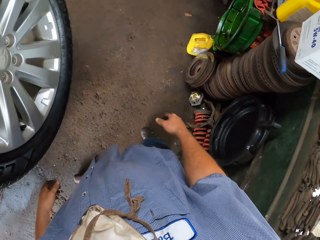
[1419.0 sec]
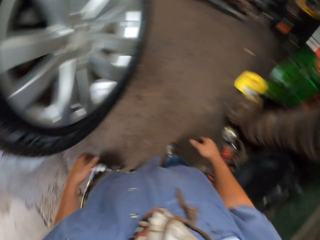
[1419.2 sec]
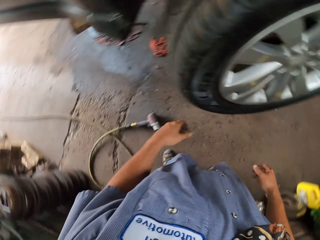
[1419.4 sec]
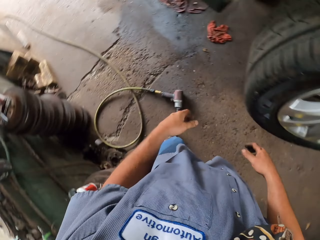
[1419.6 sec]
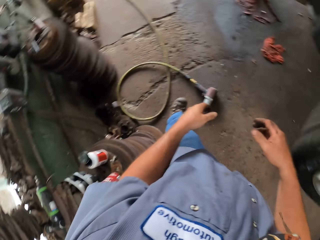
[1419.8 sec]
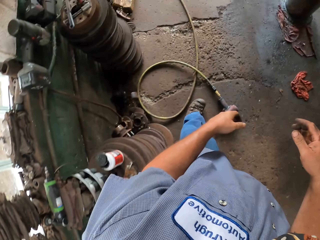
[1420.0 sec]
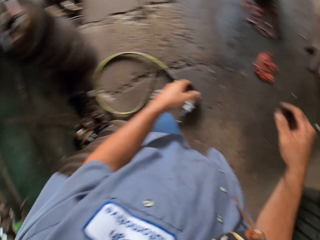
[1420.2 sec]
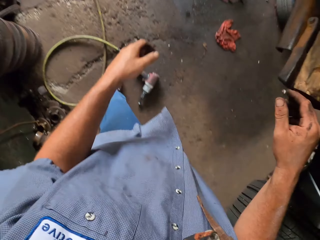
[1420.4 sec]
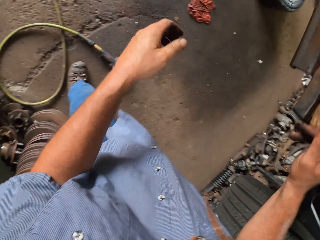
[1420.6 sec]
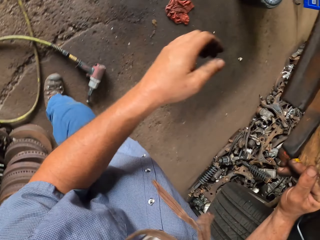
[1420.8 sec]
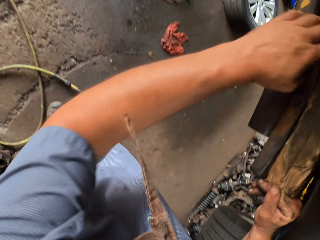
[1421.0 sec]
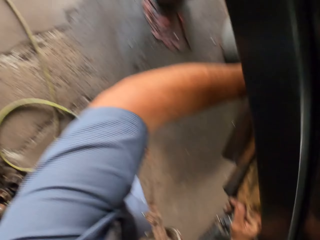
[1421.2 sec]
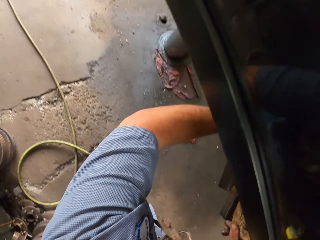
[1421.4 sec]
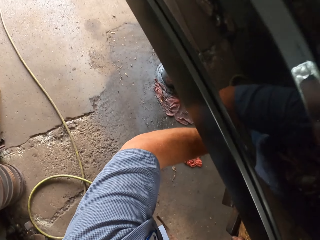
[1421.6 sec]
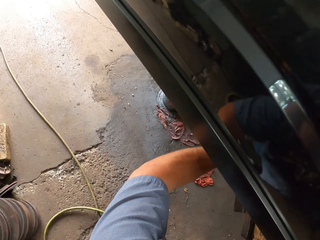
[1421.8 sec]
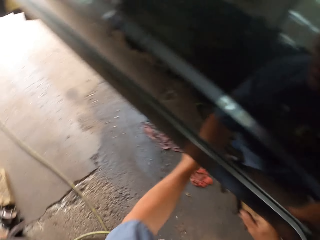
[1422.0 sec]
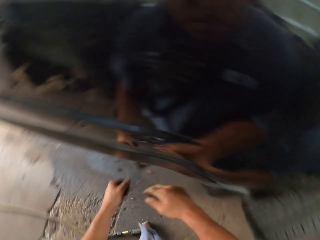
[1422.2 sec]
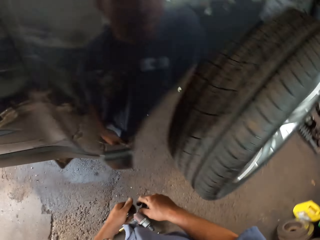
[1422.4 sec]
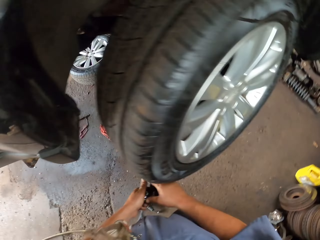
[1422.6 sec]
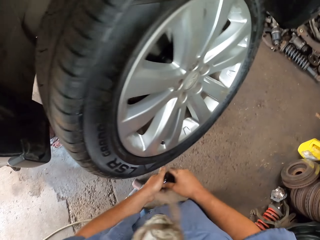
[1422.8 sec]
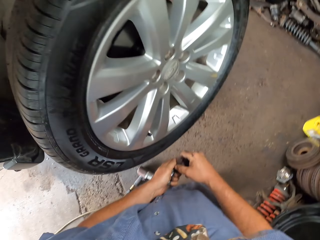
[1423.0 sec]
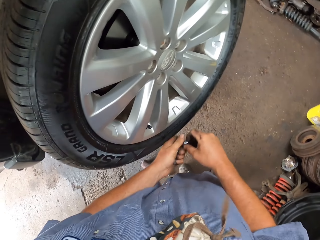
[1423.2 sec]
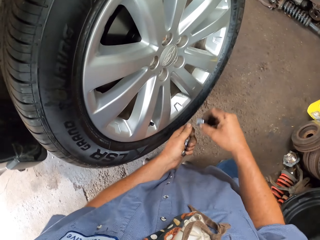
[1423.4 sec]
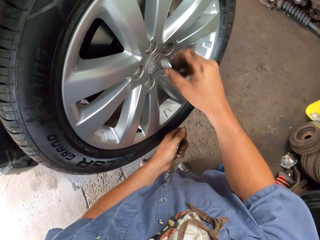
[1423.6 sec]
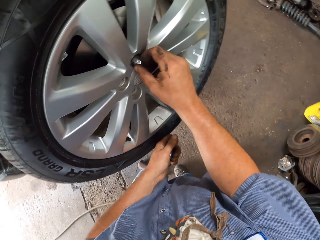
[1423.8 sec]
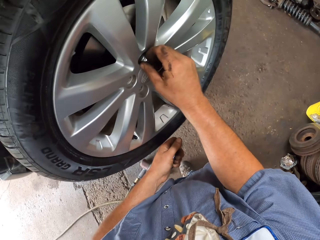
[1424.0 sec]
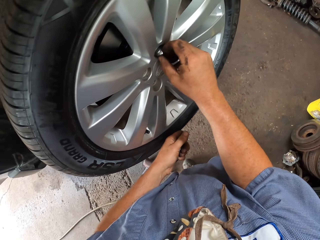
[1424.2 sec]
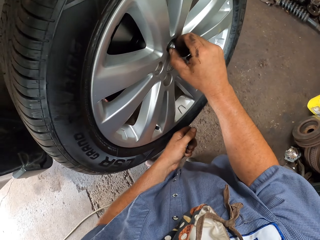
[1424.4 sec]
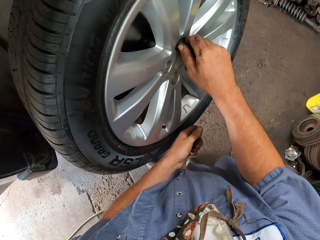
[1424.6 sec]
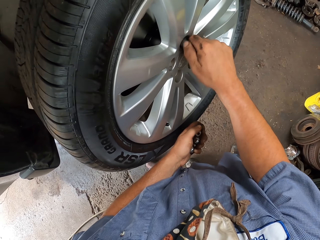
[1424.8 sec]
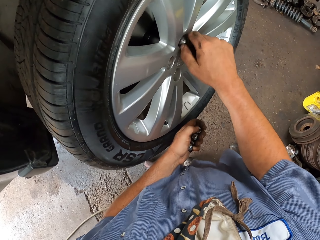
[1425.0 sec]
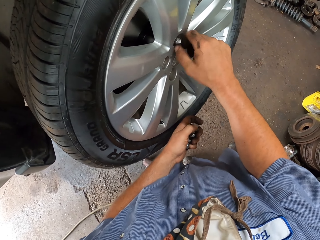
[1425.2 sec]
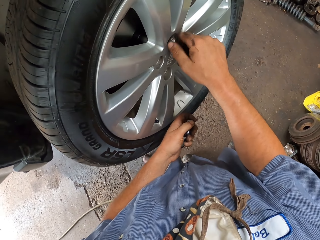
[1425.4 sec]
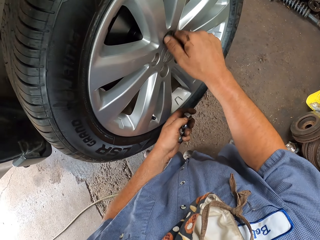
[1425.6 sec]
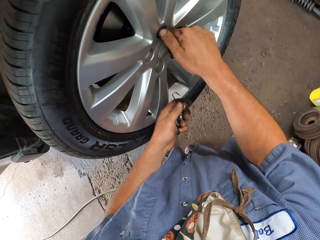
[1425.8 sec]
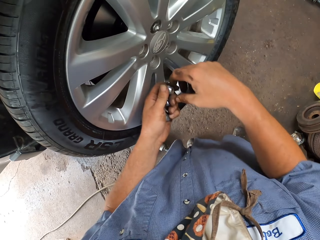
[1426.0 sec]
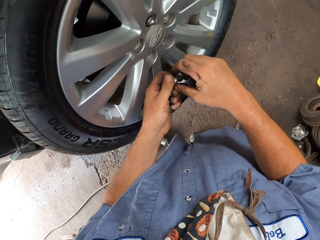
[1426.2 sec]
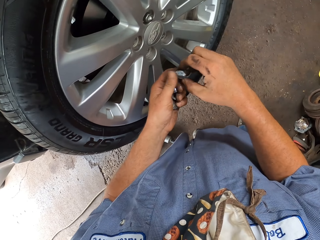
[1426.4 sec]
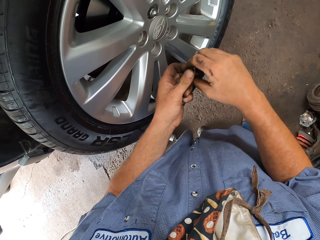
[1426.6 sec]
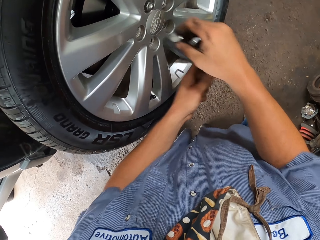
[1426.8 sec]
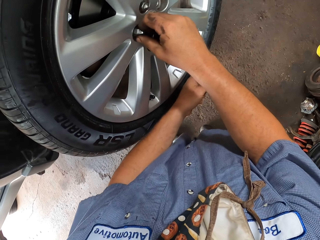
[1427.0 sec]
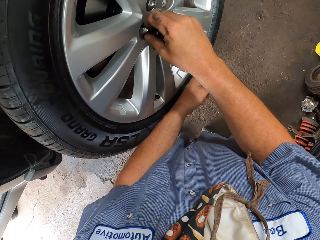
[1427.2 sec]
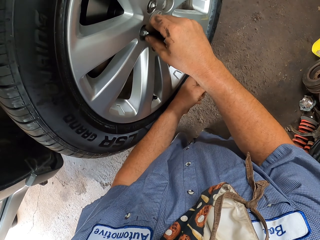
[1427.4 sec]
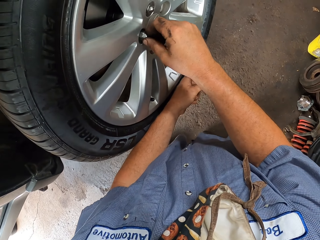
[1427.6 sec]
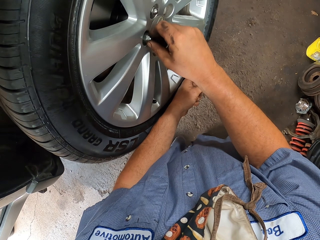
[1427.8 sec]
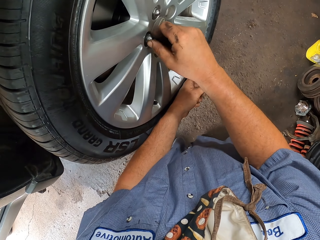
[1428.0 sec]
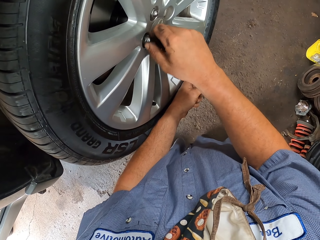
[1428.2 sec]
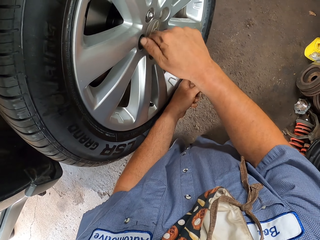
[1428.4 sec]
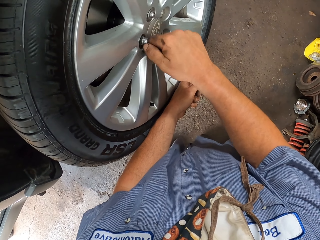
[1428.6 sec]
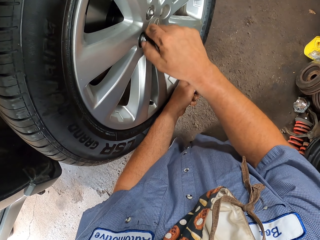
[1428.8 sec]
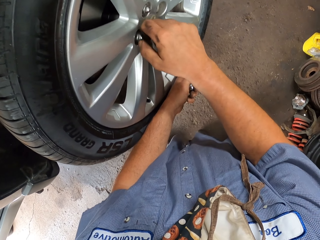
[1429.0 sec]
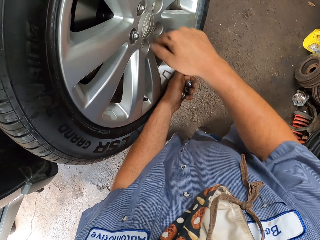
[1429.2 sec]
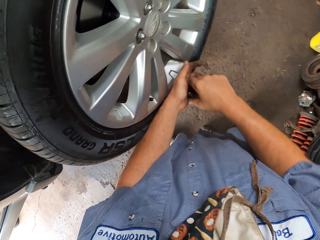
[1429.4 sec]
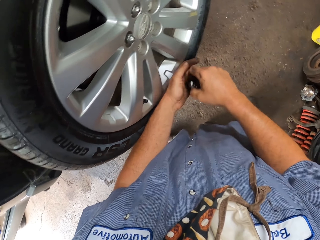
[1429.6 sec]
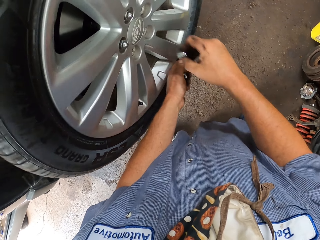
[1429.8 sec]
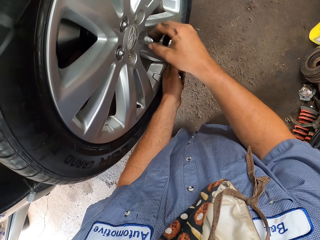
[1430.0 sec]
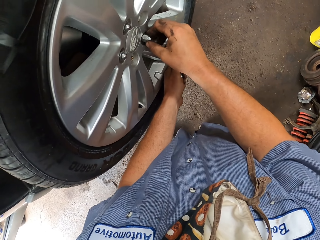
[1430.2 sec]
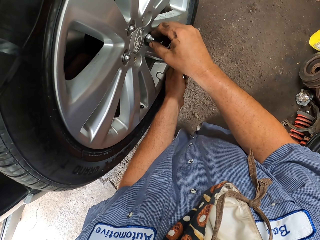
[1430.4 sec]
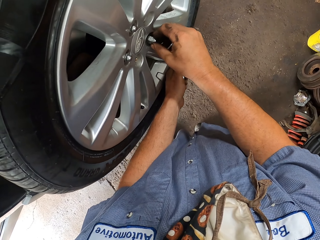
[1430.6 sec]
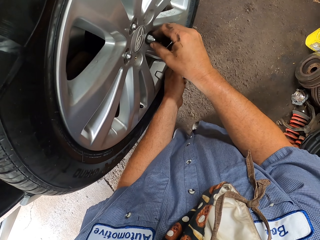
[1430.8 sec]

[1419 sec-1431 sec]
The camera wearer picks up lug nuts or bolts underneath the car. They place the lug nuts inside the car and fix the bolt to the wheel hub.

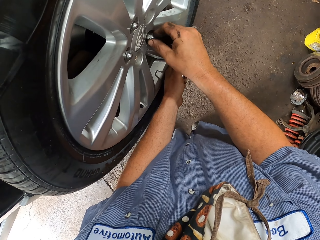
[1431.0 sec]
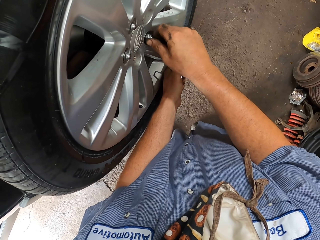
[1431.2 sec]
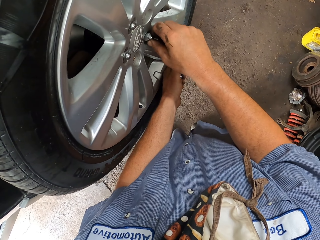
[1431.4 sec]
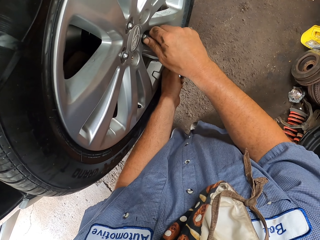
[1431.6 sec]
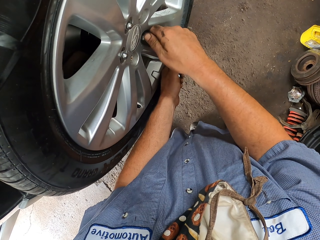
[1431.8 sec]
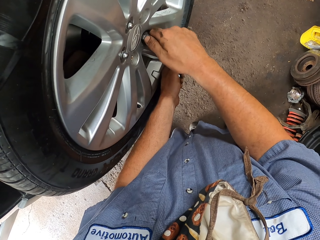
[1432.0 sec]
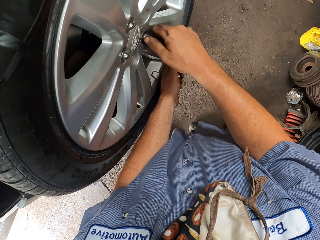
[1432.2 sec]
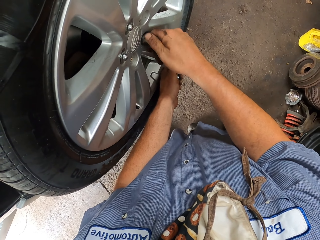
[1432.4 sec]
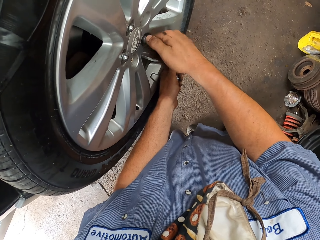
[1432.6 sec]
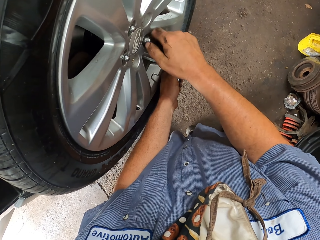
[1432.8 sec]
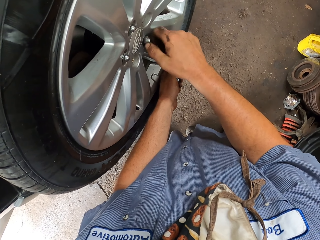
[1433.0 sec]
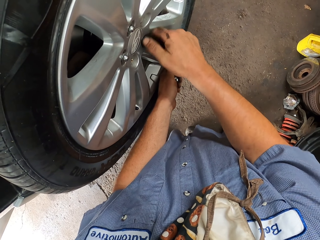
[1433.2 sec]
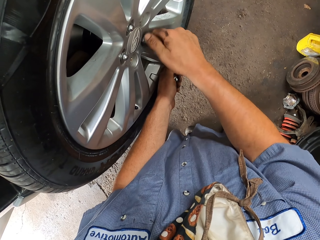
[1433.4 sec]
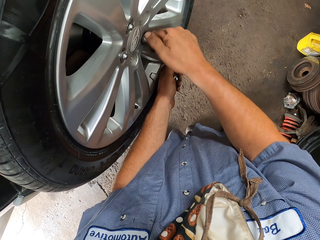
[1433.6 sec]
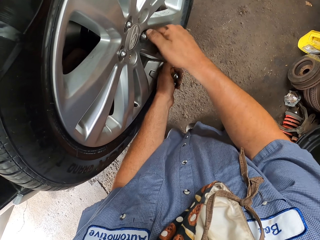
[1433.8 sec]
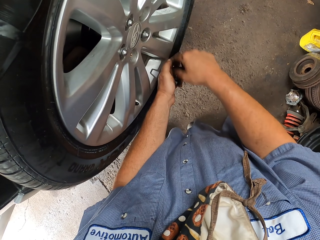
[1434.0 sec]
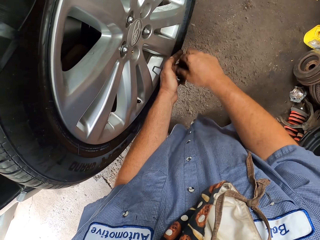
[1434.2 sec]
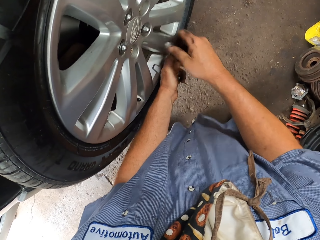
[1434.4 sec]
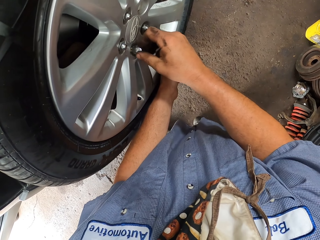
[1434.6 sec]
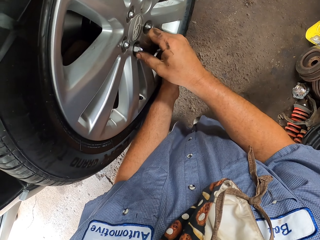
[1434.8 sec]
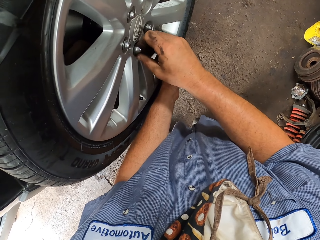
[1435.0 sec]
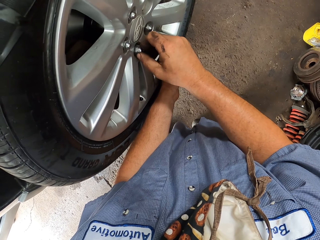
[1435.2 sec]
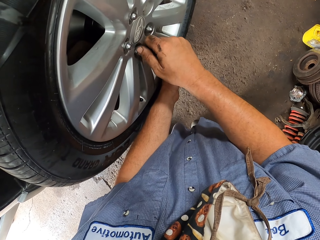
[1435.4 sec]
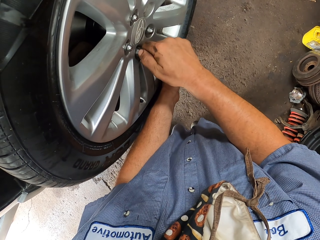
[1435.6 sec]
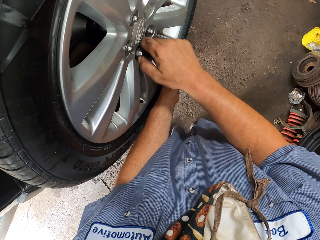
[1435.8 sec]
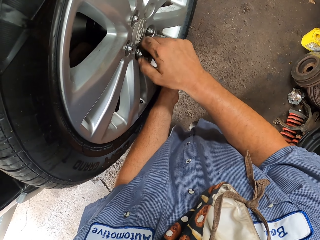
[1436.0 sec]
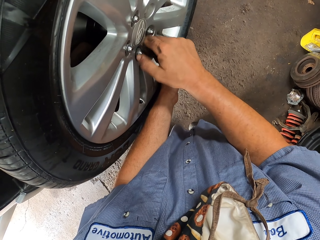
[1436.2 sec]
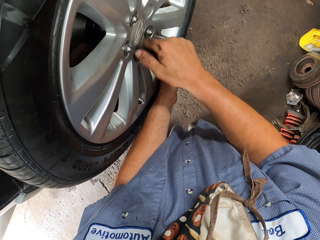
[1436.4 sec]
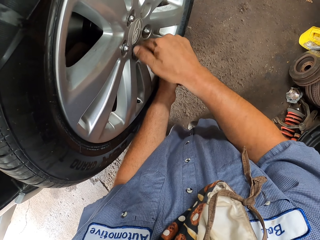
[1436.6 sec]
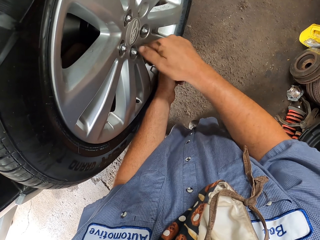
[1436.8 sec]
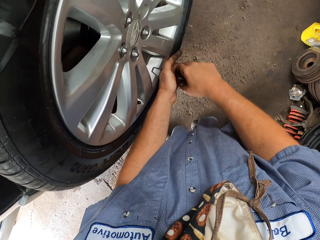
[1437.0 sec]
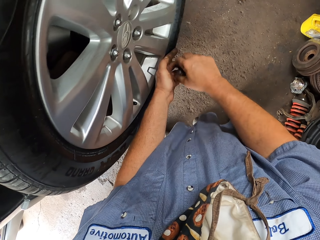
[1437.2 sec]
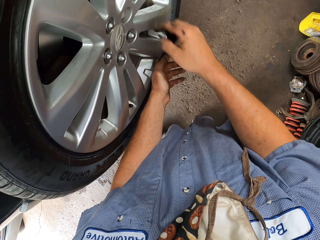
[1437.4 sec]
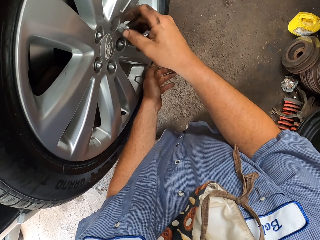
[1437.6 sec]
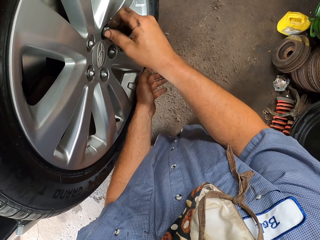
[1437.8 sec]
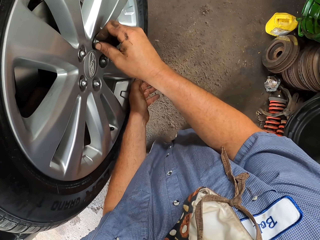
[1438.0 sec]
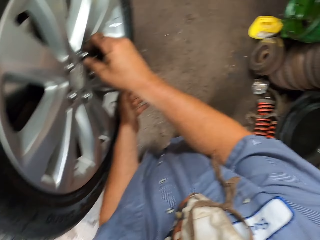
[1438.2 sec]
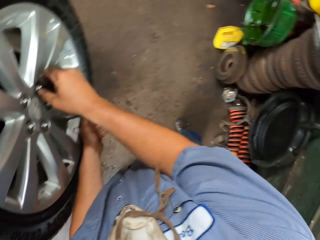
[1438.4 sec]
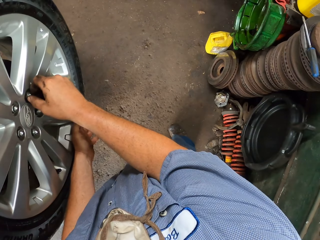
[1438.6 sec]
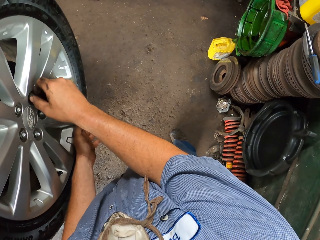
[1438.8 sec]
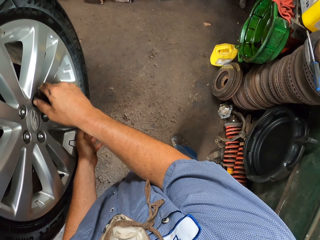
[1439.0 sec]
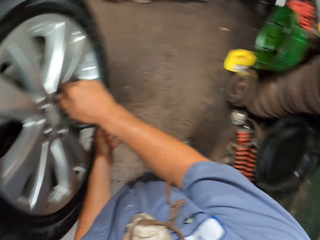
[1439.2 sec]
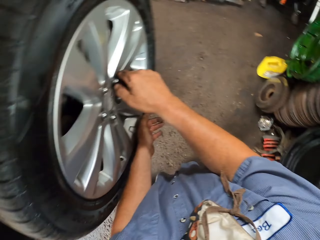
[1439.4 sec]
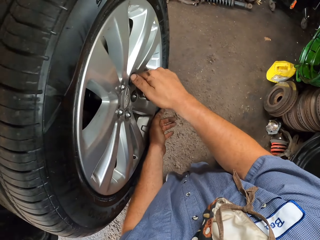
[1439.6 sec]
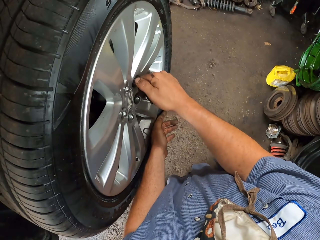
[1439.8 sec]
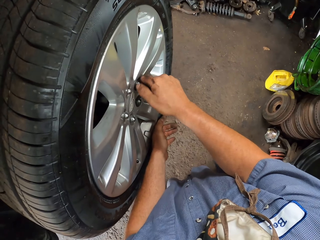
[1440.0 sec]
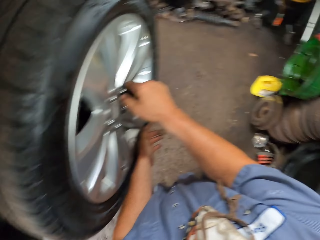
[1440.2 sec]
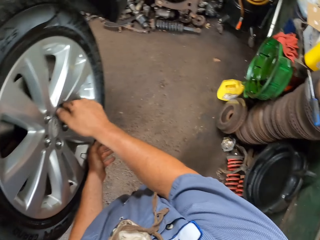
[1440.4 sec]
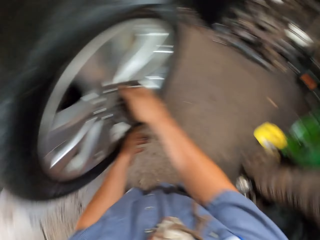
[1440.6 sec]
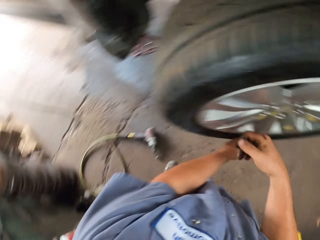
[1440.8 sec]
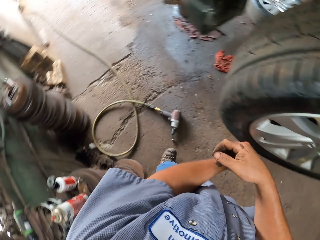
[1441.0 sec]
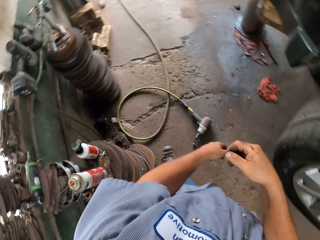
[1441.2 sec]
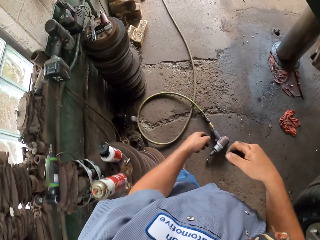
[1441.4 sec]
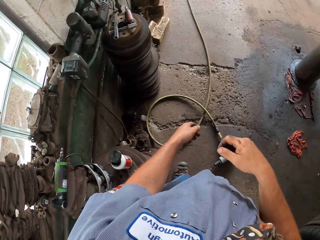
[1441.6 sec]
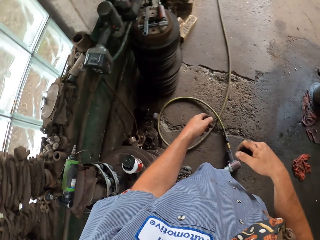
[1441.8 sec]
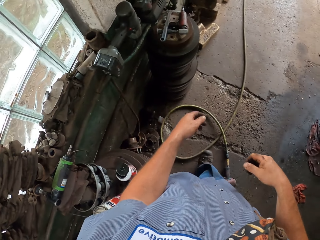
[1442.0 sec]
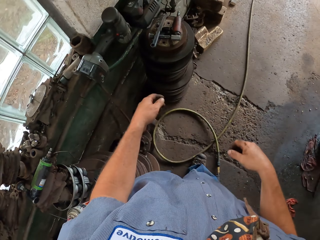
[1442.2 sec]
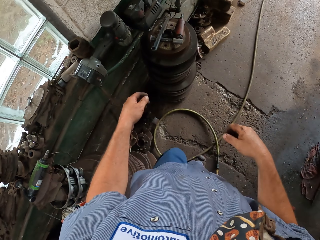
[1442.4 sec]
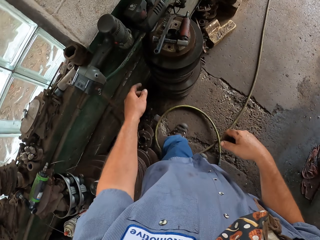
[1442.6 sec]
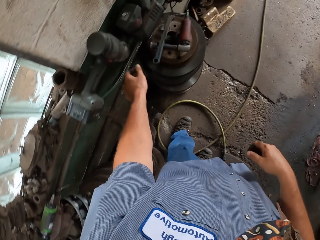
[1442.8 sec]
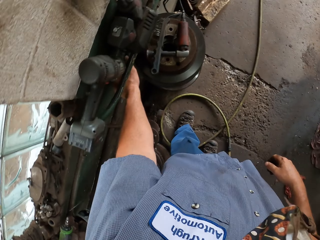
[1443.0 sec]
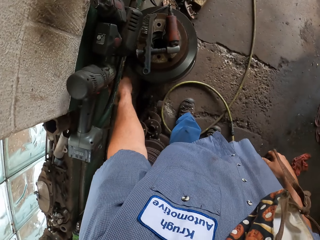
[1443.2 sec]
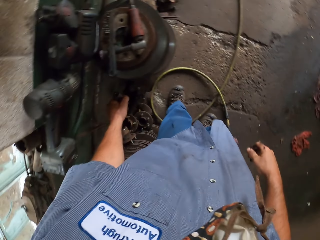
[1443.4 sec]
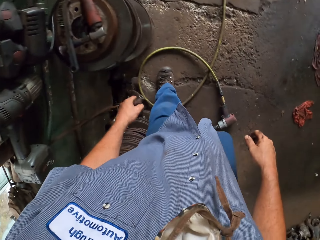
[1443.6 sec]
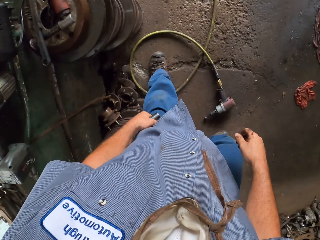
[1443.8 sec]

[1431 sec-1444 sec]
The camera wearer picks up a bolt head from the wall.
